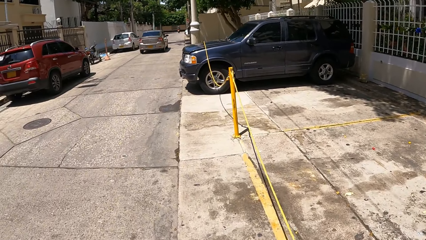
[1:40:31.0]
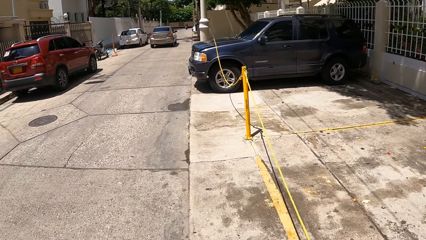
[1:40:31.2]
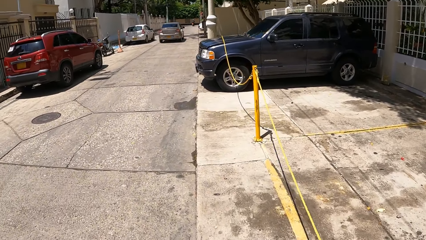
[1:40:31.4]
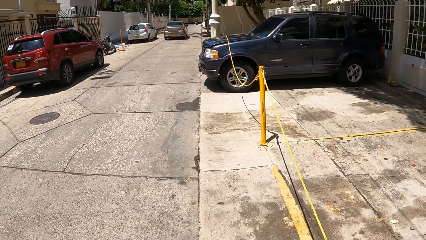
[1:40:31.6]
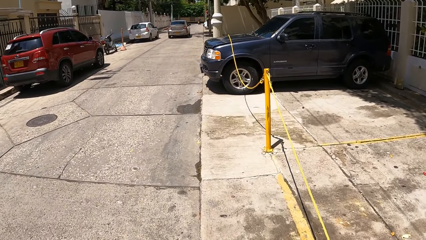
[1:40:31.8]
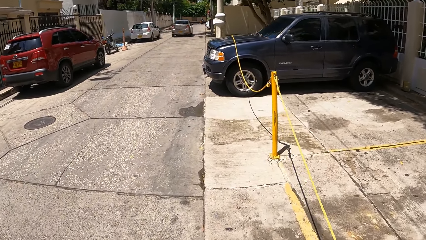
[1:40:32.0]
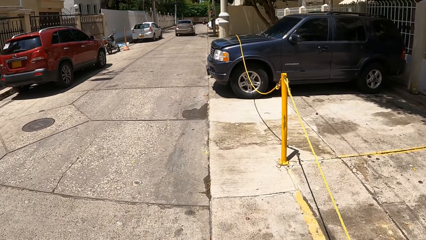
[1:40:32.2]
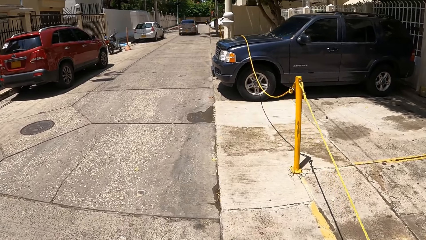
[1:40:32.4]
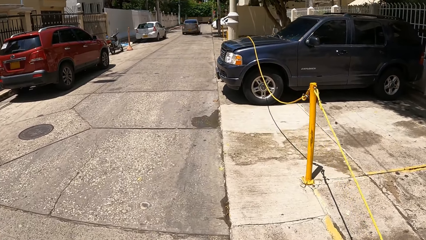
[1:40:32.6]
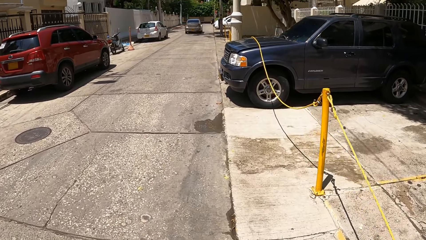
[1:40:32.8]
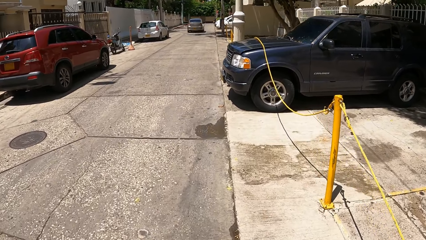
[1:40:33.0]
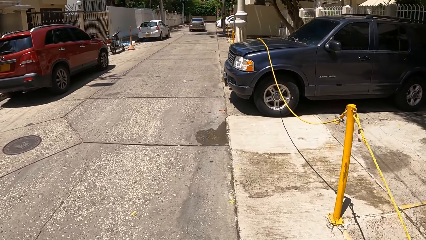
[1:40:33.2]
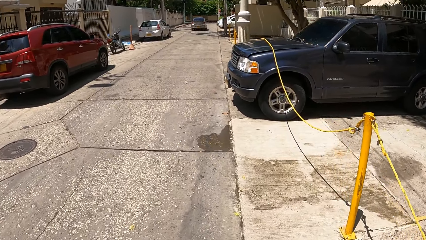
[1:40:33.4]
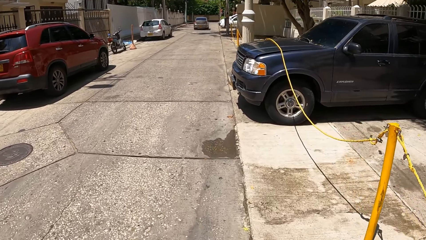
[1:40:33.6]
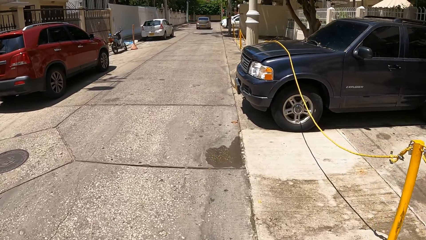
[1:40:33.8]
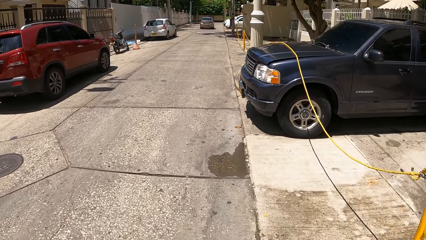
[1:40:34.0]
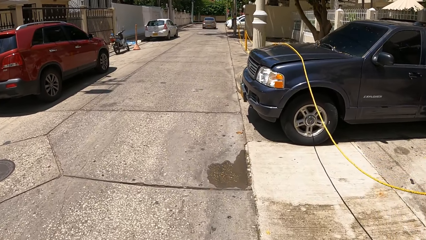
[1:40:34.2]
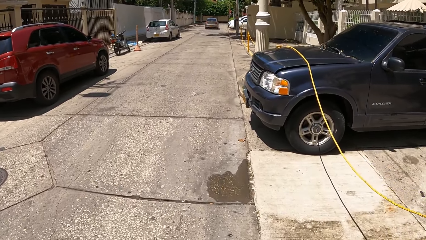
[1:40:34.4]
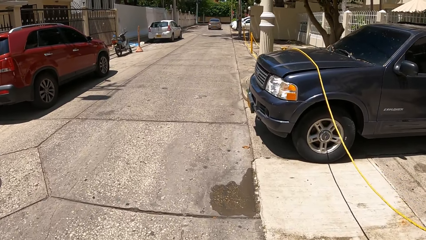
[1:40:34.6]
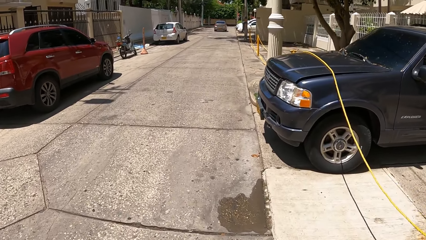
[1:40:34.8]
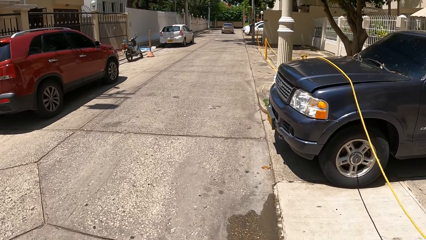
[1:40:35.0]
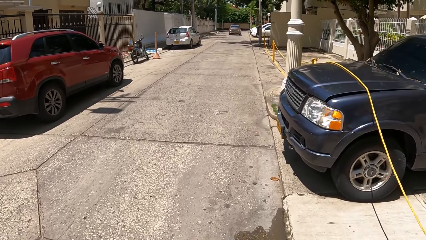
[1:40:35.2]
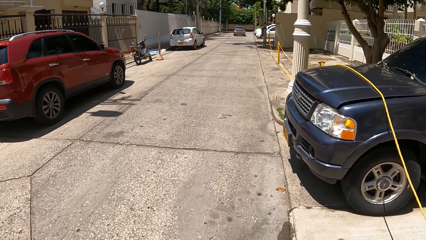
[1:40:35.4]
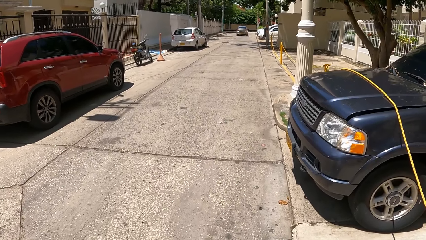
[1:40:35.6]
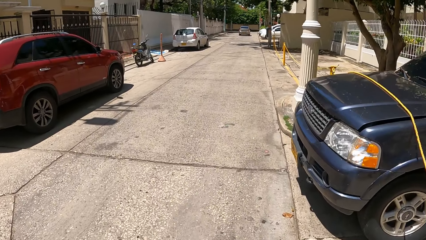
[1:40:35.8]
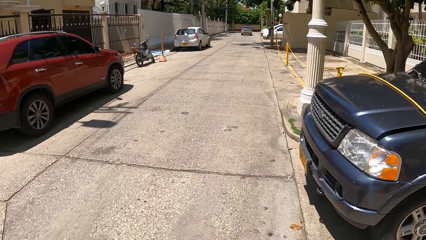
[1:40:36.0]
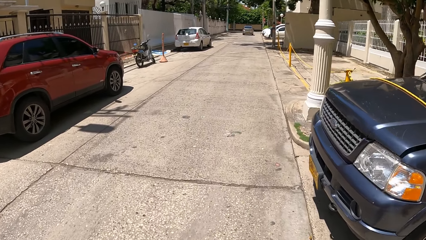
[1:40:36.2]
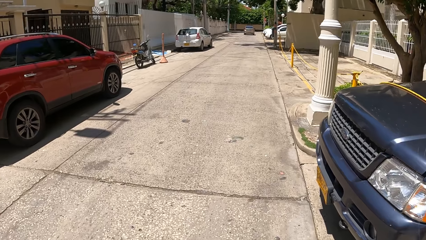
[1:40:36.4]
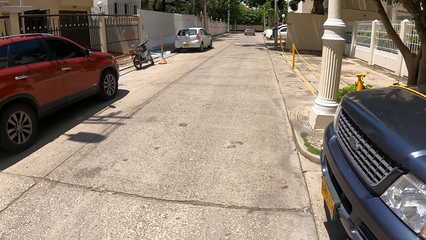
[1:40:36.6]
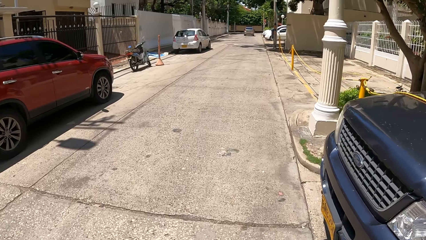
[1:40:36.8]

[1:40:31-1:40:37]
The camera wearer walks a dog on a parking lot.

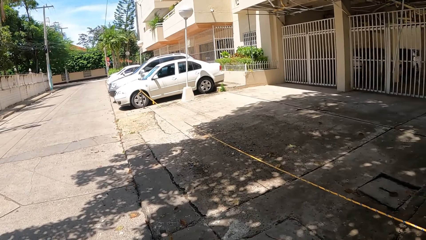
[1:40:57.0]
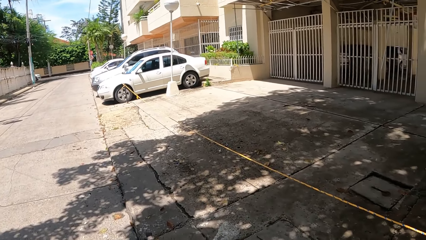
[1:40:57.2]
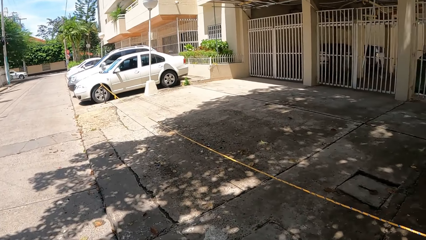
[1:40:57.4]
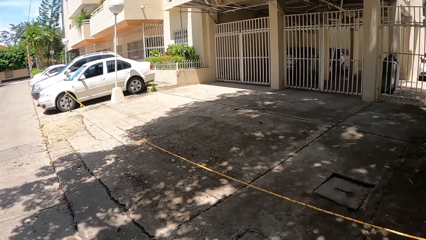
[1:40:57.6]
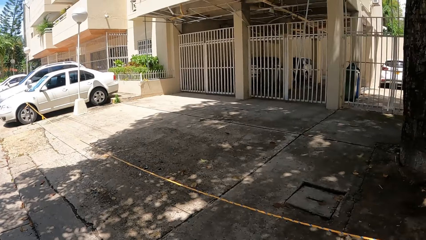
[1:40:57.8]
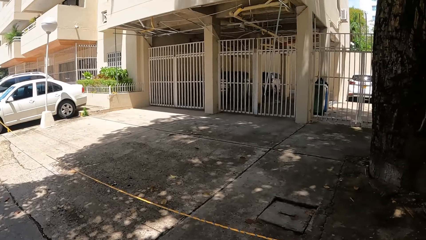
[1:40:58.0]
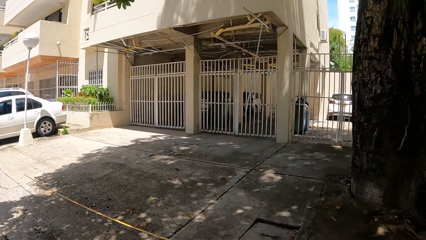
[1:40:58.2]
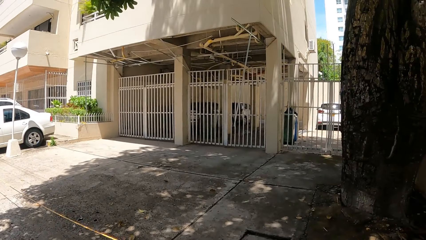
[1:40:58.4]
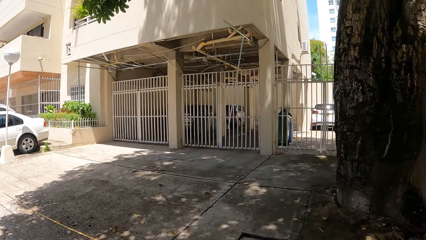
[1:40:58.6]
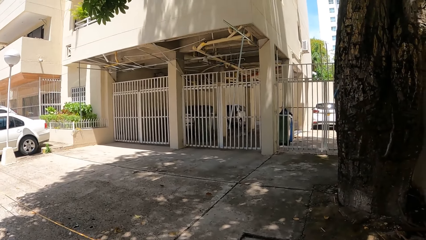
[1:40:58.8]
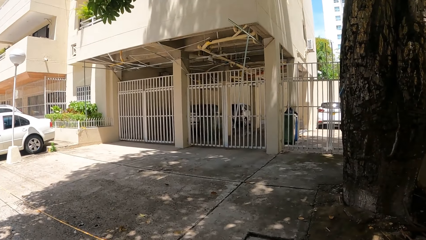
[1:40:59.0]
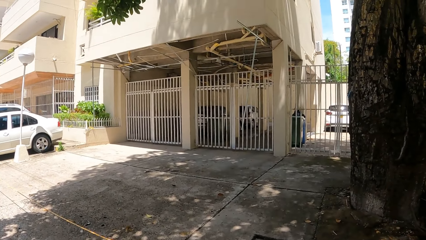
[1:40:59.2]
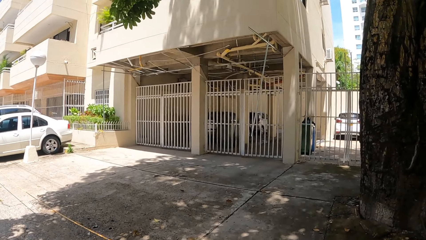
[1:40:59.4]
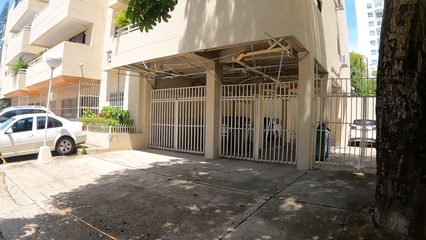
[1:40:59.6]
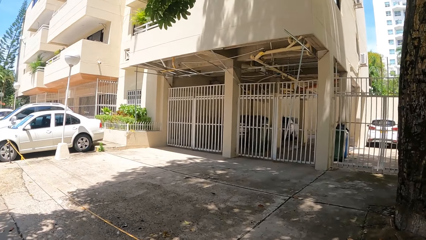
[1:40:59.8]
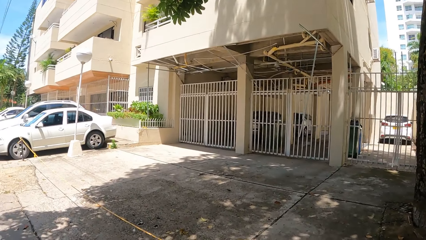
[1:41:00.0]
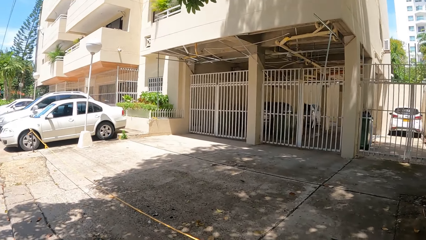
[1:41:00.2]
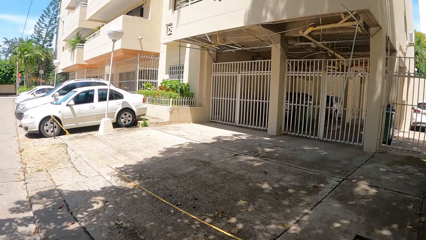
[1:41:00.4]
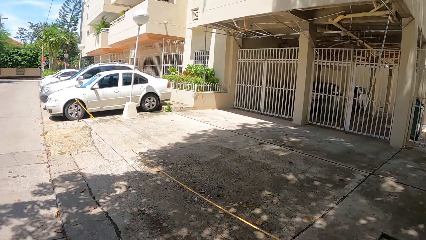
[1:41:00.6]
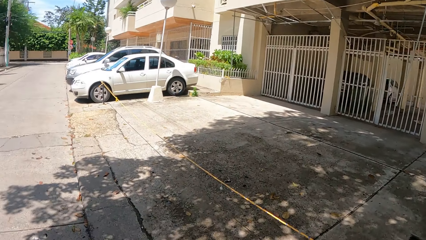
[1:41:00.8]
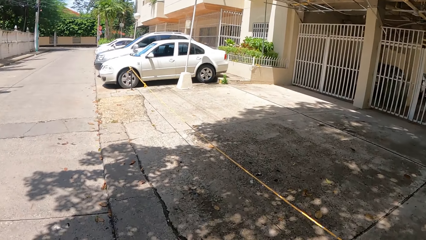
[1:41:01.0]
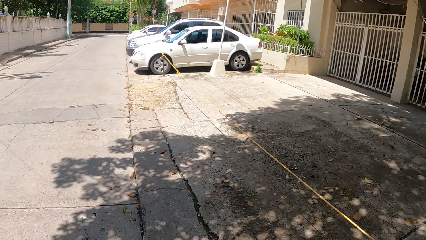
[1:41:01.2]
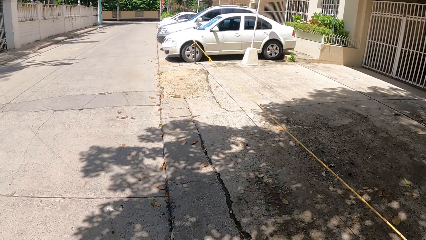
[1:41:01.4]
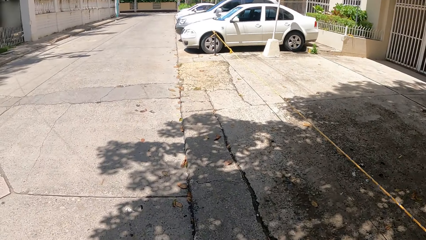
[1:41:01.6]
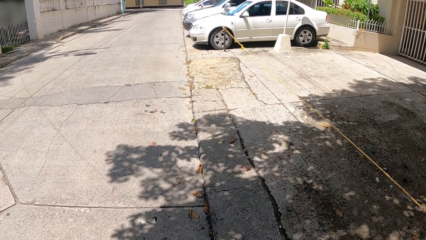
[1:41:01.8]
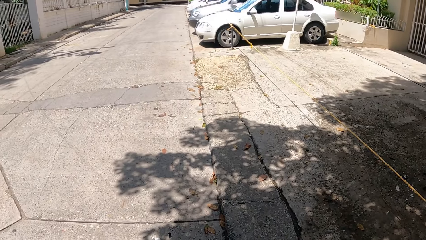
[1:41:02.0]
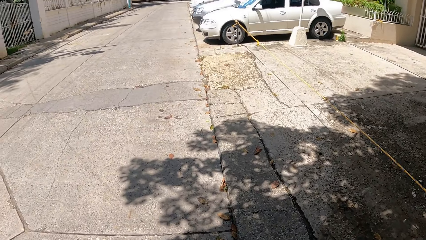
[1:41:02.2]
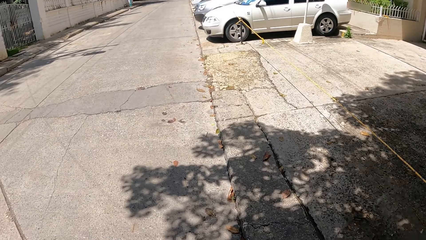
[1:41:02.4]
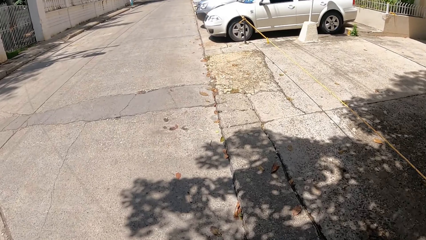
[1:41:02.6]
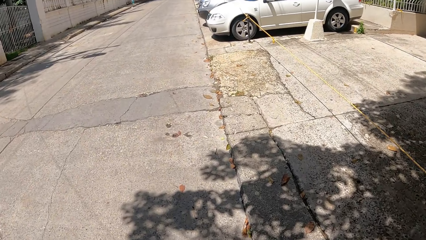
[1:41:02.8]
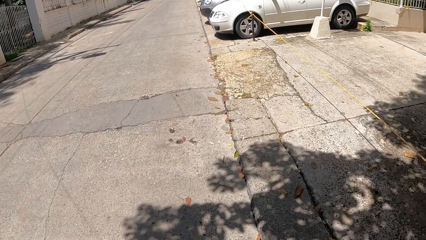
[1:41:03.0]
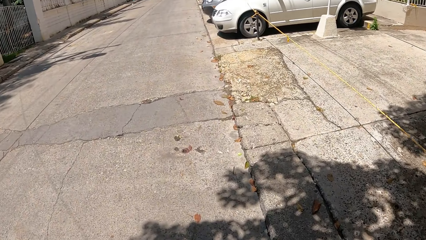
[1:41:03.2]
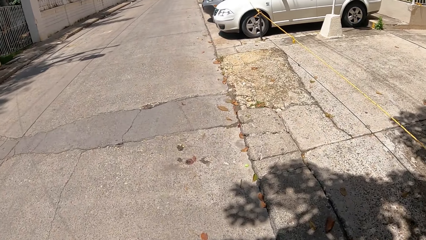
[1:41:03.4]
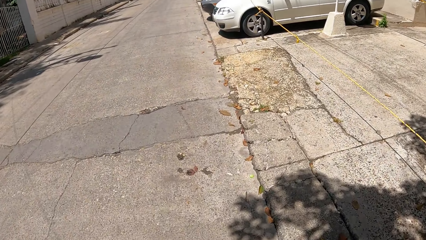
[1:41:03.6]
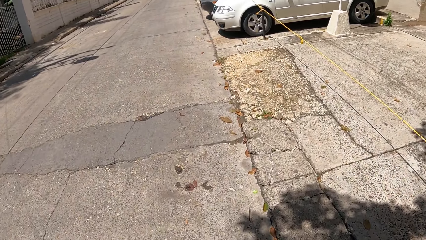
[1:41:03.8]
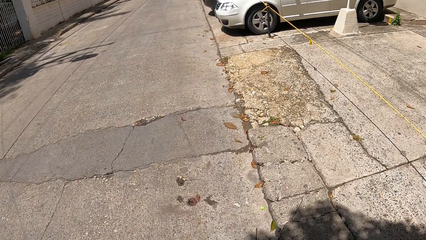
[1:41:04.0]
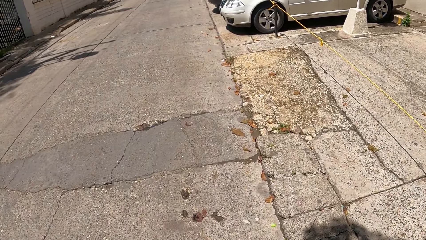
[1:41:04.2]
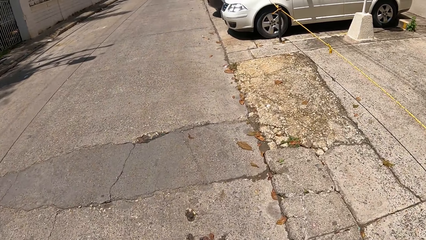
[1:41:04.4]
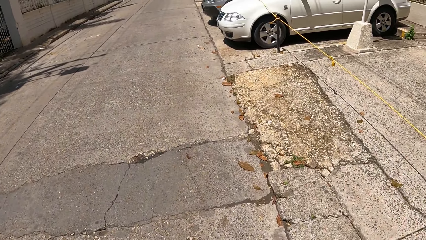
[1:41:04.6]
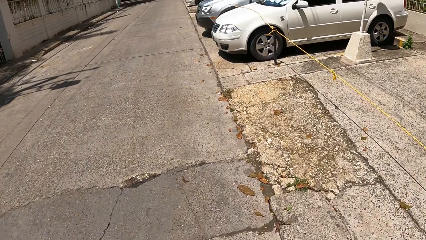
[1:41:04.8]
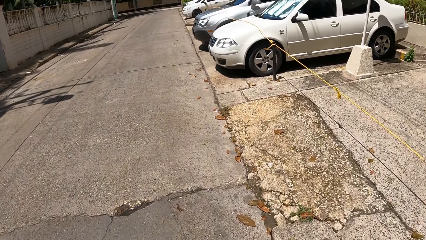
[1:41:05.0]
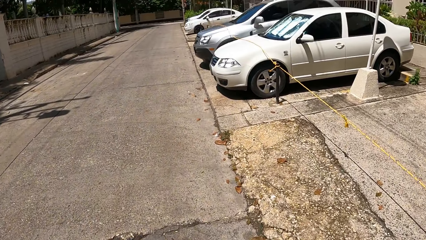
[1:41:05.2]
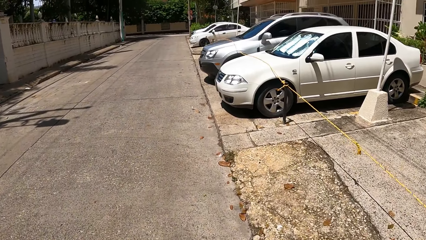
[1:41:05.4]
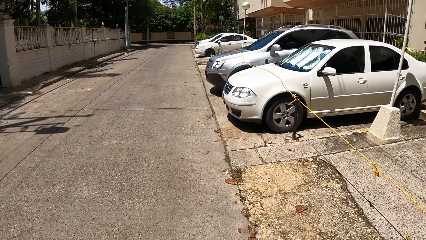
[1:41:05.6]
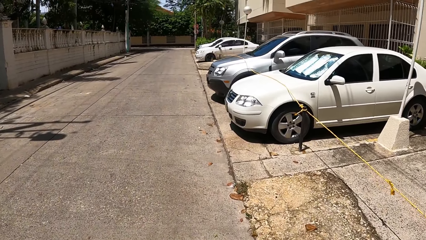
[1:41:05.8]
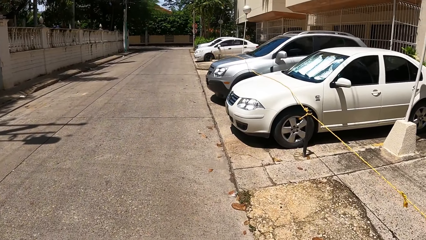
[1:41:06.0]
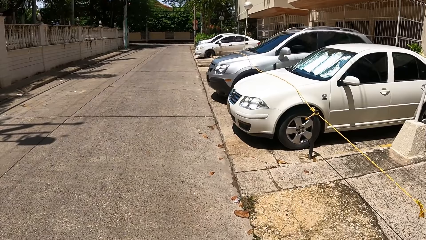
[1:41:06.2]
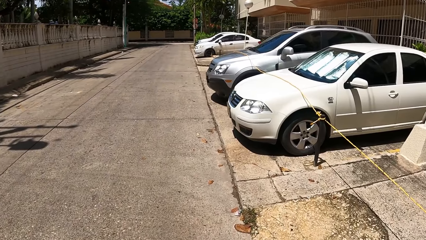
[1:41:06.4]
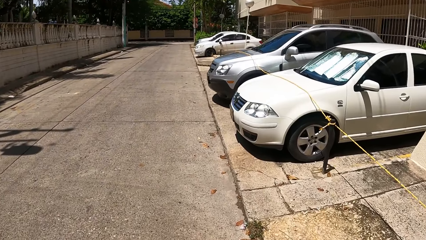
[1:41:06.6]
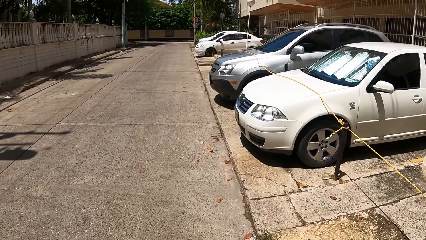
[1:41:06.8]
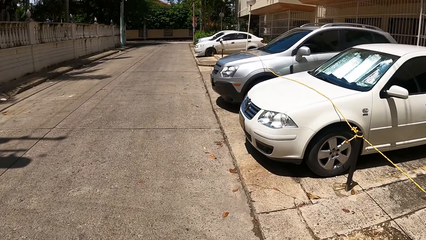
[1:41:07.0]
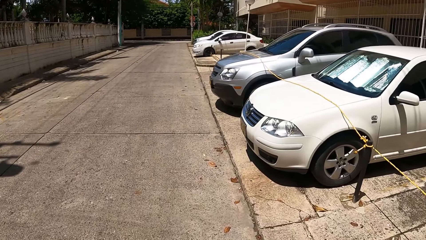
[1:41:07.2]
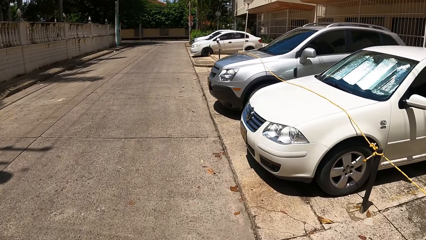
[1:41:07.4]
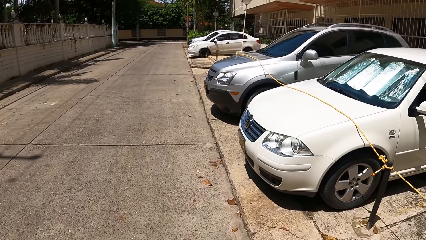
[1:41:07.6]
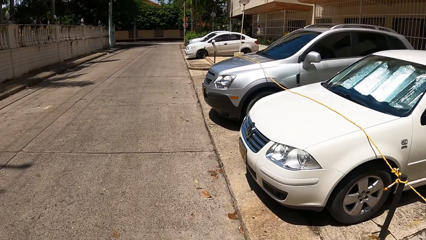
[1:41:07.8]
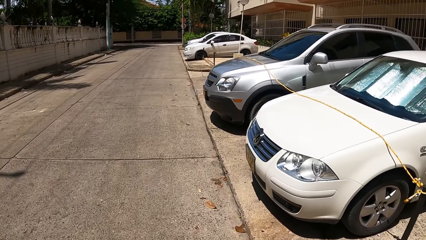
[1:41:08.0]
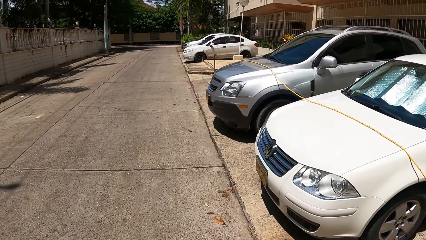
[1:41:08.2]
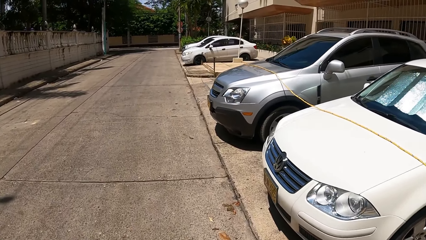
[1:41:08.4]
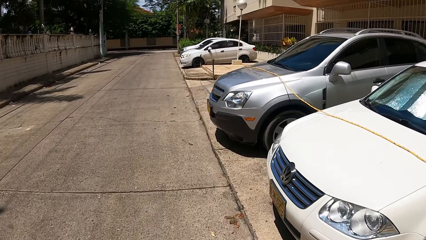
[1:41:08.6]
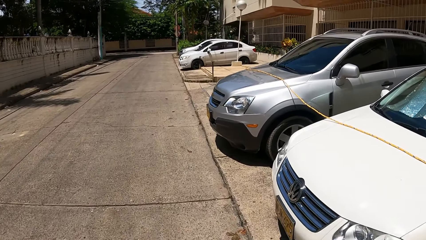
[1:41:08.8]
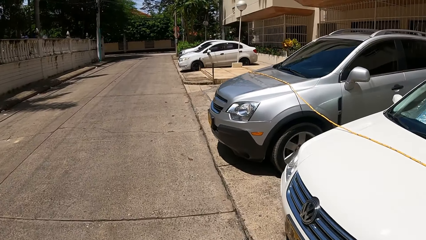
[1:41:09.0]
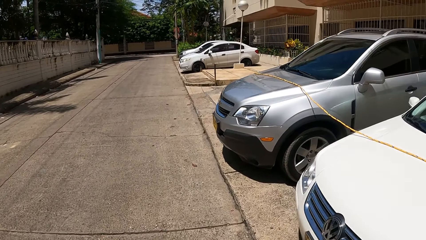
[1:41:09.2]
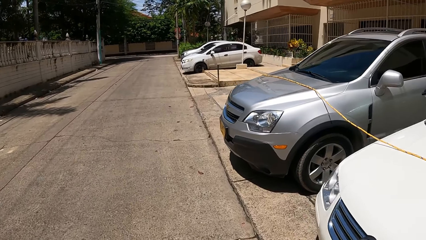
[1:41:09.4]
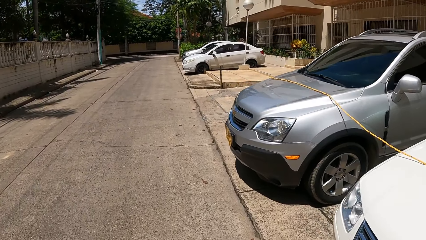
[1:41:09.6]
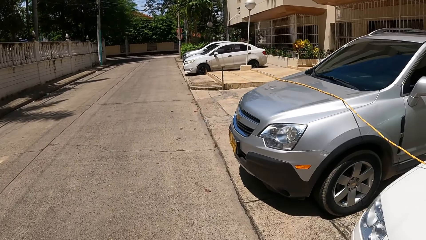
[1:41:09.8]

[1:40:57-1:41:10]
The camera wearer looks around a building. They walk a dog on a parking lot.
